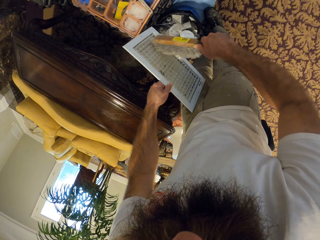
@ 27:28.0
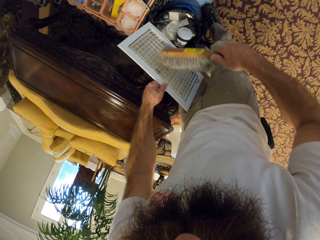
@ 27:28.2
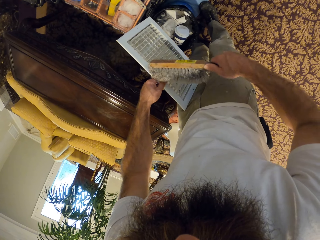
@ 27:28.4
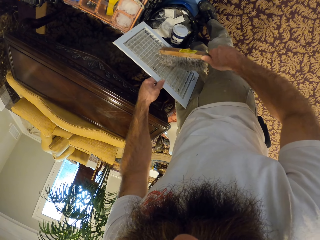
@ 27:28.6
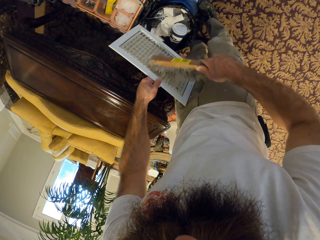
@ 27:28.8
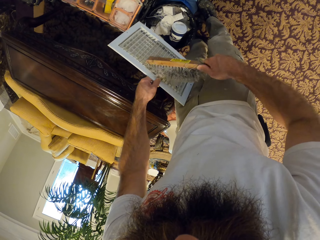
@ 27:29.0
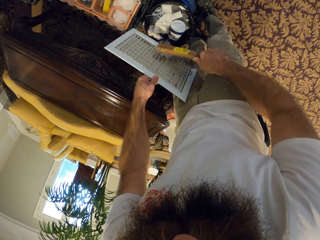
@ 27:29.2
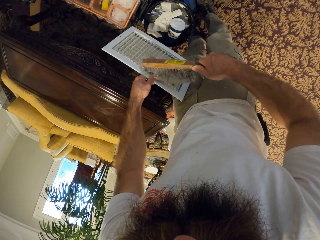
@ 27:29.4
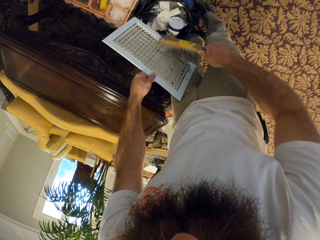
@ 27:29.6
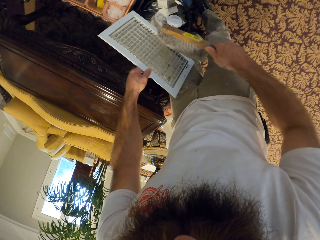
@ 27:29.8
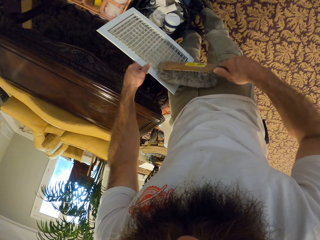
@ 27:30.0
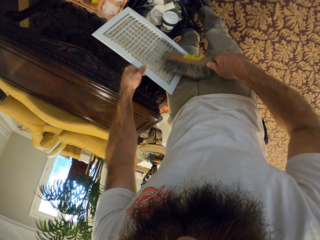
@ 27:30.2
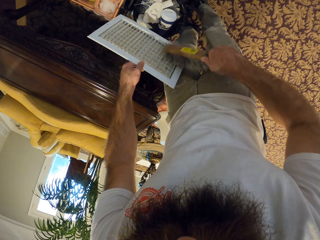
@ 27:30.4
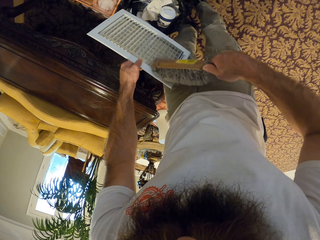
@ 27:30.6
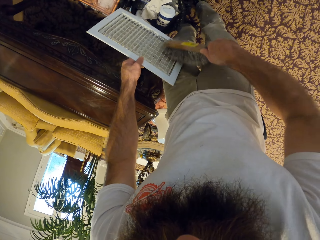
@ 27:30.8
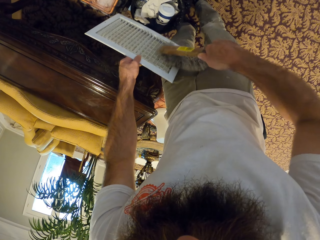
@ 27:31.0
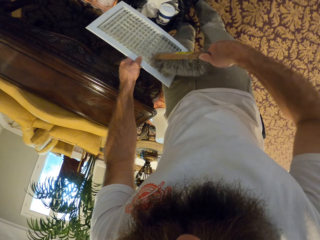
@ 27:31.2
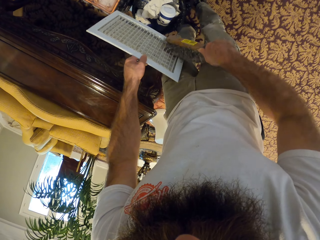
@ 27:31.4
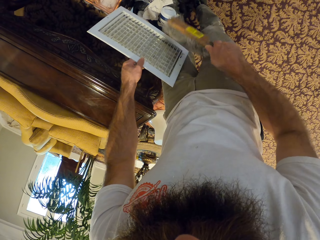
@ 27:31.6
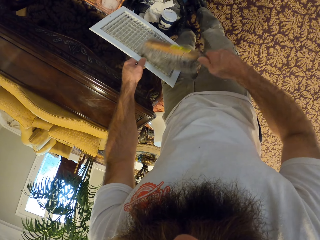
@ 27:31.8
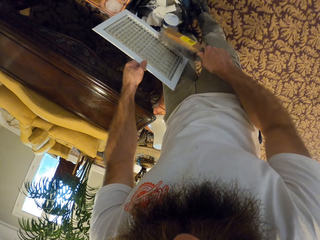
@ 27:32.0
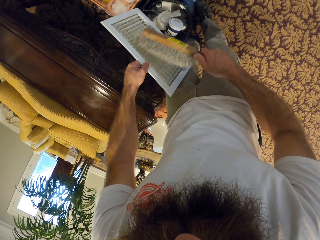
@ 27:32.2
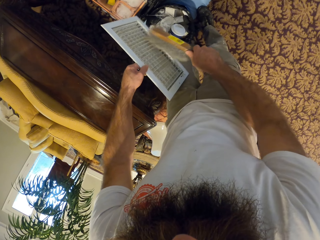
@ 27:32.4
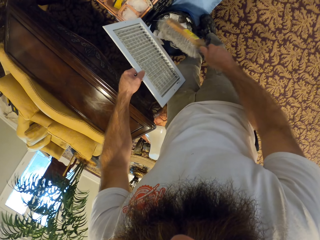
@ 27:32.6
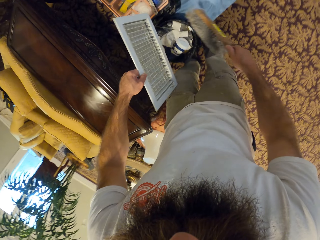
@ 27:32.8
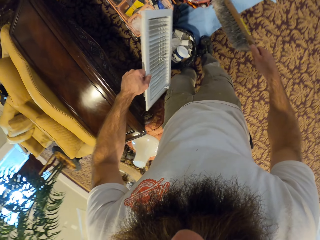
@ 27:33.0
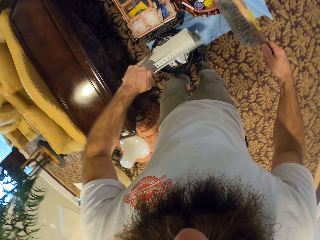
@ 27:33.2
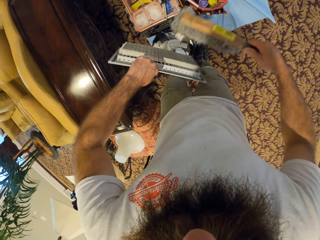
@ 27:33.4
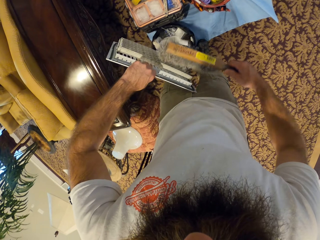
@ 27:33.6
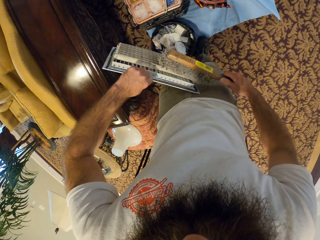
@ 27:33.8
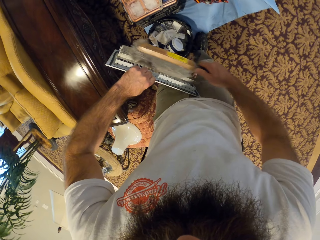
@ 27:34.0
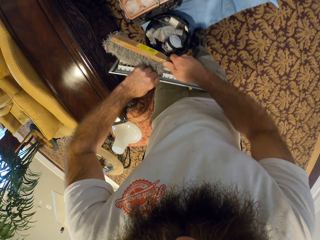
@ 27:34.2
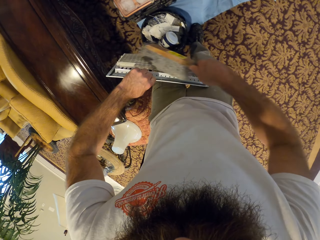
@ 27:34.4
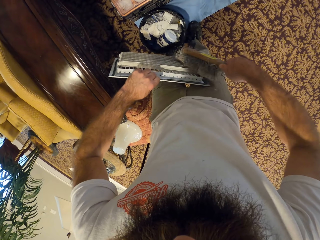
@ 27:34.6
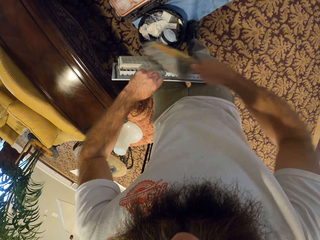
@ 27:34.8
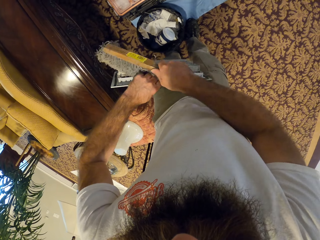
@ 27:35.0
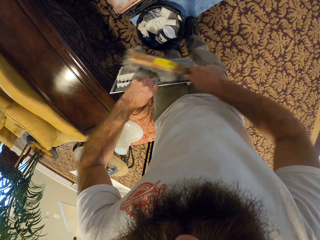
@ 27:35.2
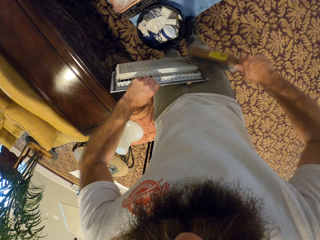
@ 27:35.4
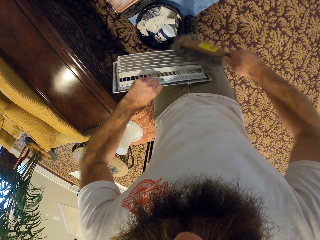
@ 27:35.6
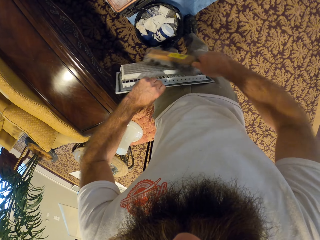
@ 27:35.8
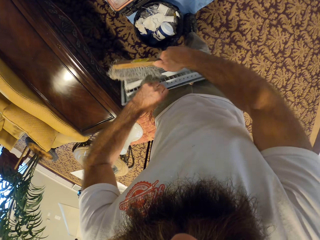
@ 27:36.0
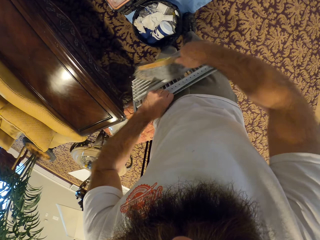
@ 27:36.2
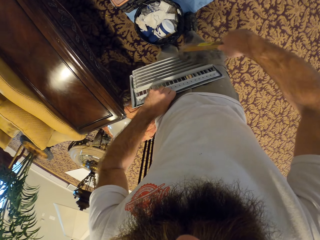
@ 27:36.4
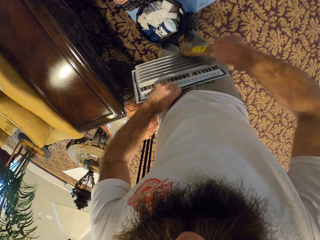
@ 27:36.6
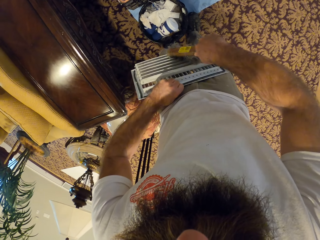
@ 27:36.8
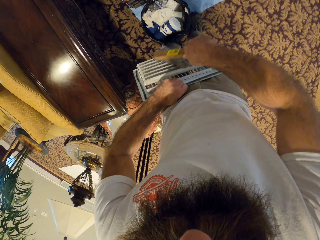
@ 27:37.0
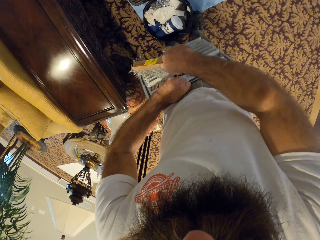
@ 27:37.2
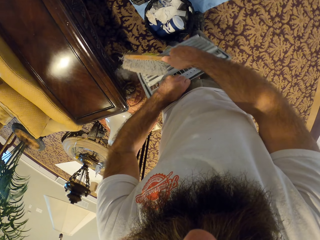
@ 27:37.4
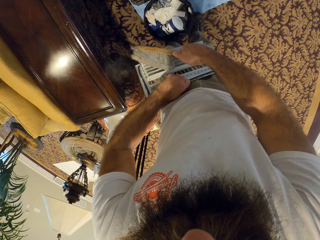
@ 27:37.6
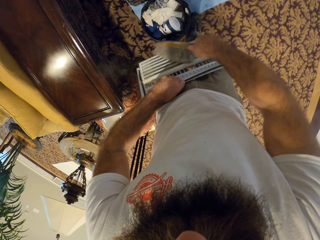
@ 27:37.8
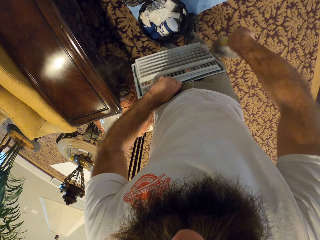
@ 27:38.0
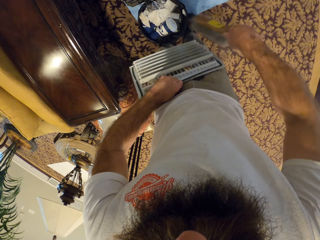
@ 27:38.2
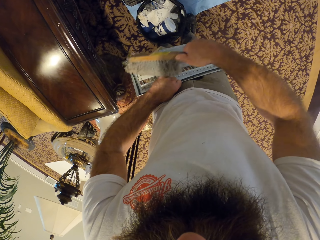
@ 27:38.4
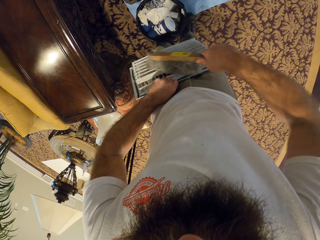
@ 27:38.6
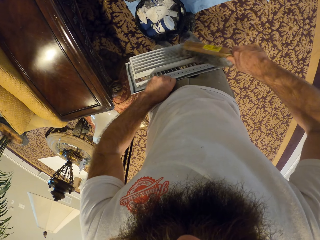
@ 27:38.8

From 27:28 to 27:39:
The camera wearer places the vent in his left hand on his left leg. He cleans the vent in his left hand with the hand brush in his right hand.

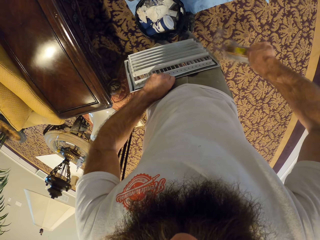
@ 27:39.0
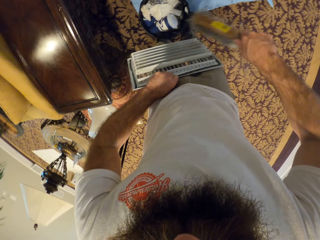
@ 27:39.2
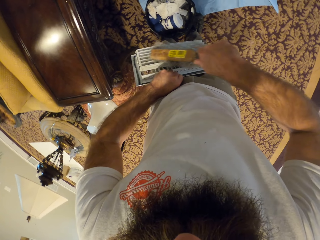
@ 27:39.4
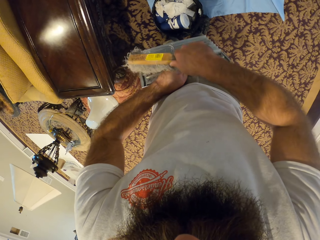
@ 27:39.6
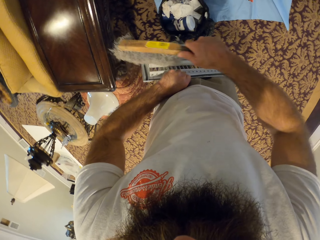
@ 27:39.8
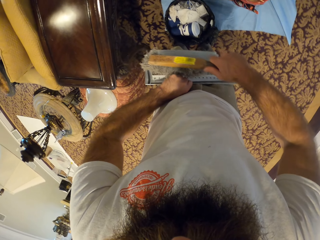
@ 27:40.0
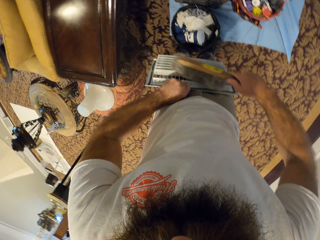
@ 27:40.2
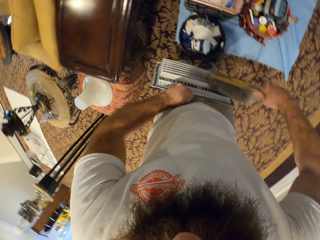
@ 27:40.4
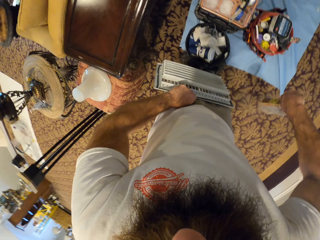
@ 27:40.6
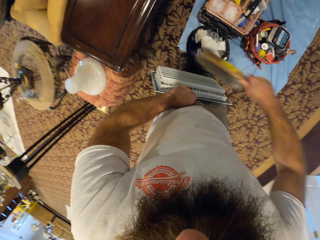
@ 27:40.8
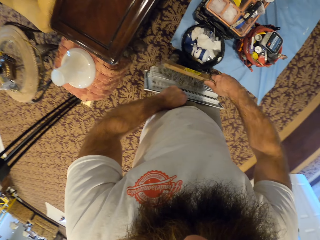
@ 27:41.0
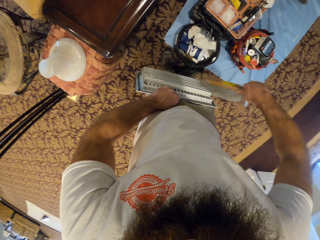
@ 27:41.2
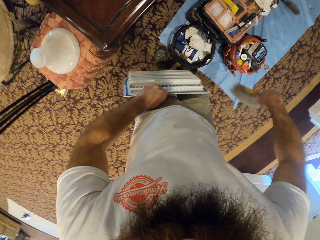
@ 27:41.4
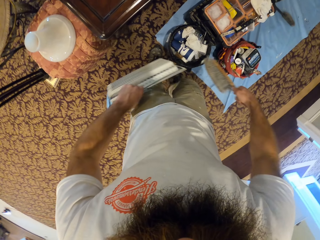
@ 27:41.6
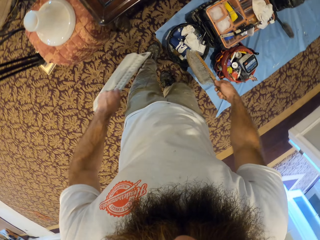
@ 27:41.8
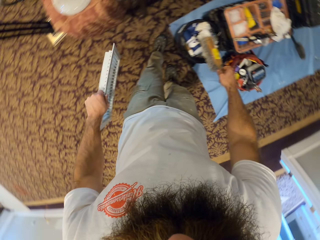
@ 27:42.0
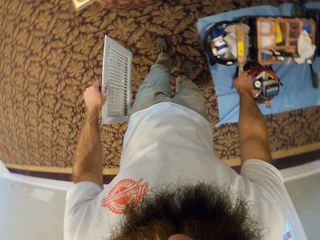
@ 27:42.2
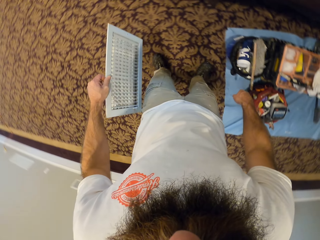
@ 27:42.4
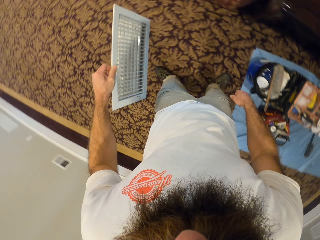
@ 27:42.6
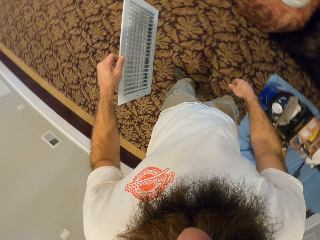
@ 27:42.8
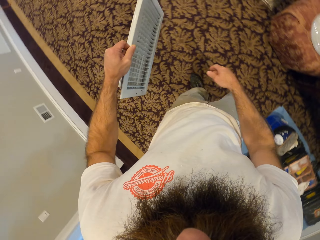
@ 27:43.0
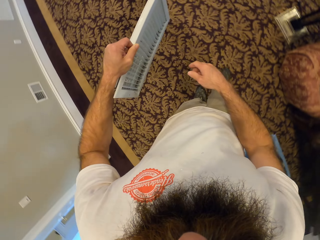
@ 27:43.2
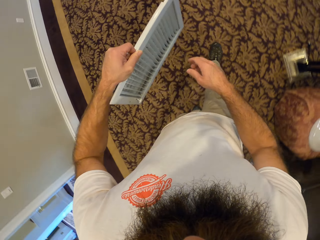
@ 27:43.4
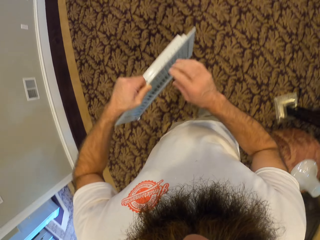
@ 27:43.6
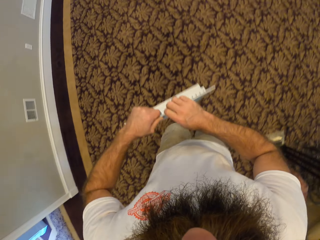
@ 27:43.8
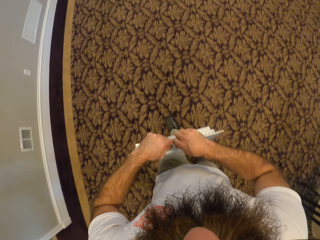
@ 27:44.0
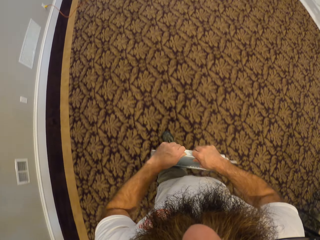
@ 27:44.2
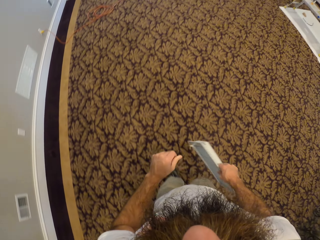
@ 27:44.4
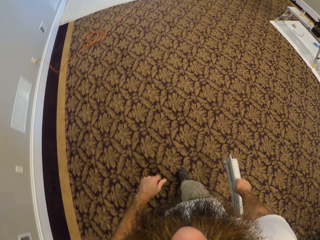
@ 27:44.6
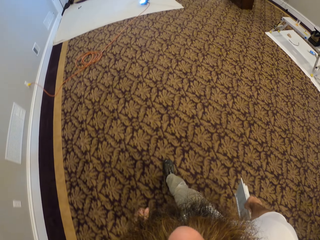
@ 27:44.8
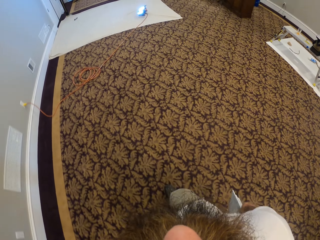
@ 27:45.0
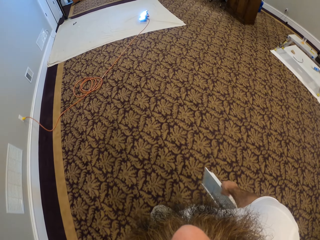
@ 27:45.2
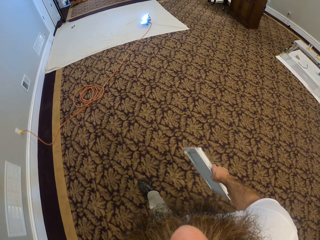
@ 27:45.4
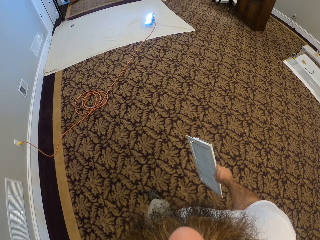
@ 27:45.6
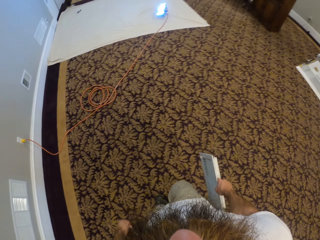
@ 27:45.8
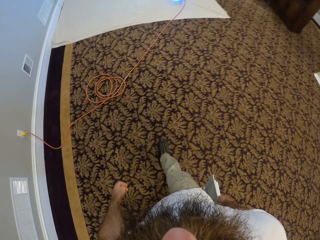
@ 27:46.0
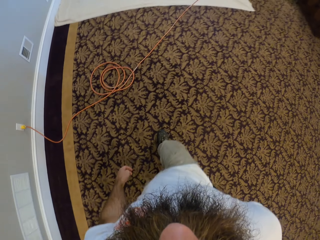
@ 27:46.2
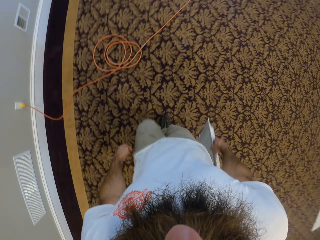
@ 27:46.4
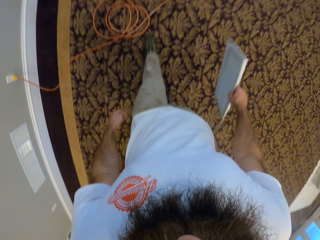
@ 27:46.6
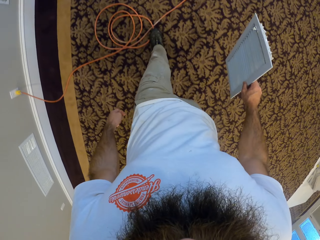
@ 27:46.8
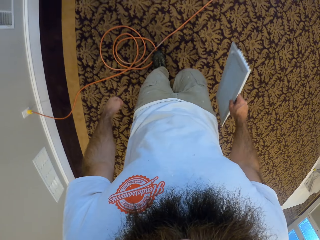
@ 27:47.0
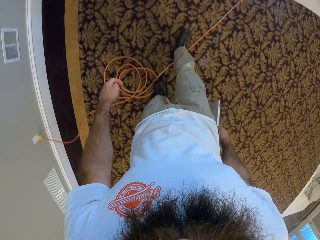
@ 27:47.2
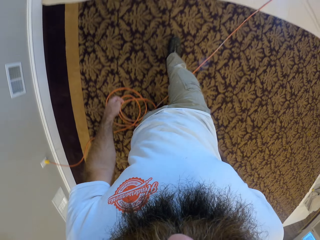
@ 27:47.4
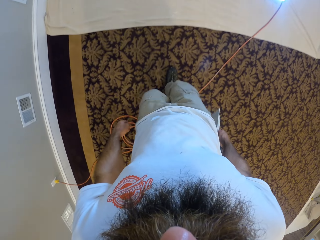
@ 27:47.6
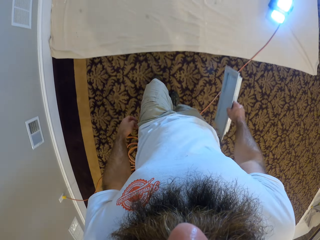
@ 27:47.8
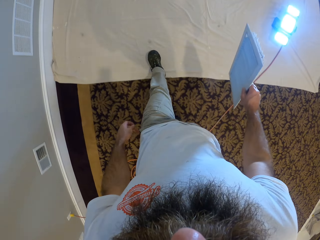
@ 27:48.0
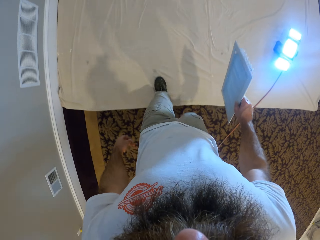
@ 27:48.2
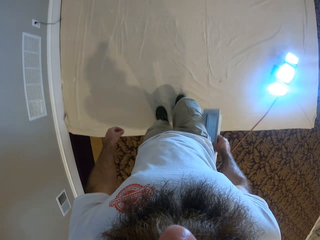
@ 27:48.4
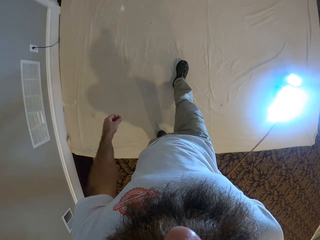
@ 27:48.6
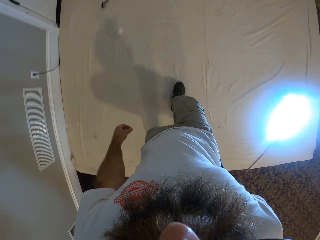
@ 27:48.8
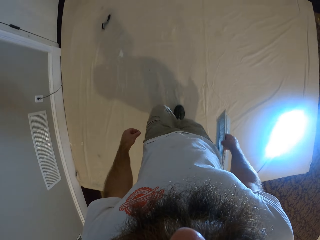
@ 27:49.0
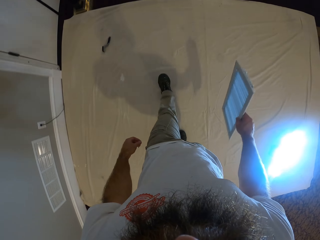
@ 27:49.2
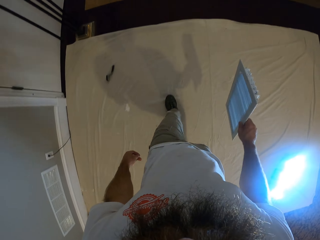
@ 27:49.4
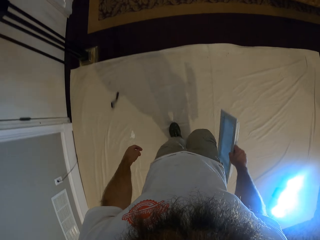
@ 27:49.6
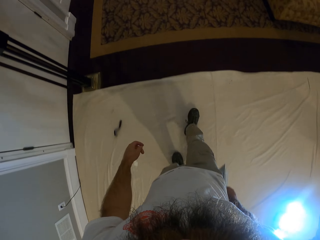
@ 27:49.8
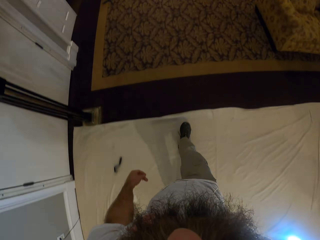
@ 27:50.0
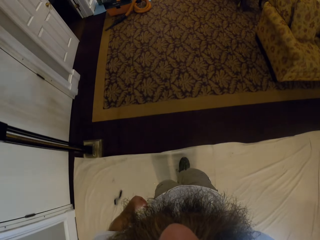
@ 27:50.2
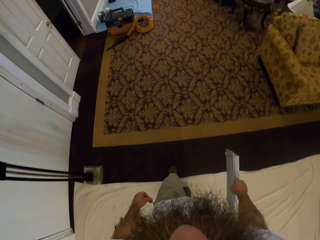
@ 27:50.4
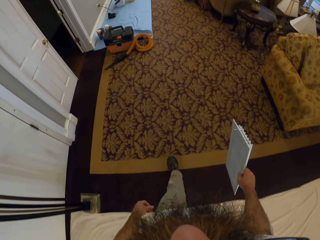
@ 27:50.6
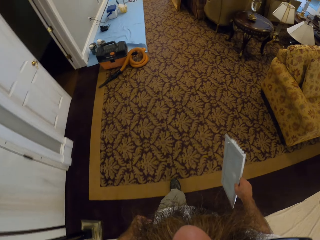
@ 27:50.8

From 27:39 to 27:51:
The camera wearer drops the hand brush in his right hand into the trash can. He takes the vent from his left hand with his right hand. He holds the vent or pallet with both hands. He walks in the room.
